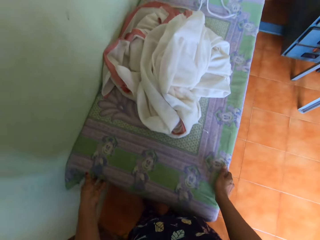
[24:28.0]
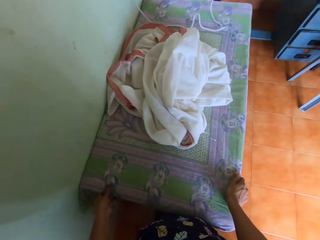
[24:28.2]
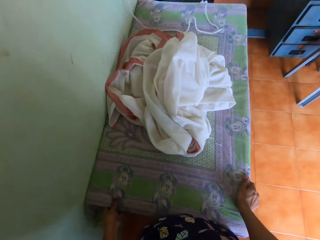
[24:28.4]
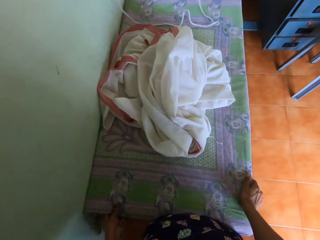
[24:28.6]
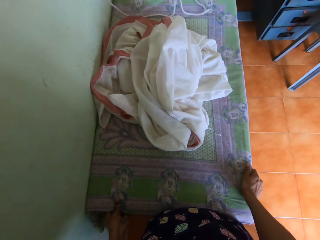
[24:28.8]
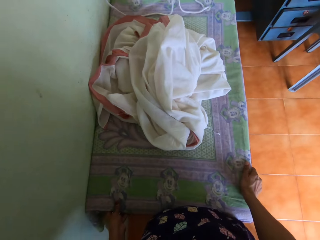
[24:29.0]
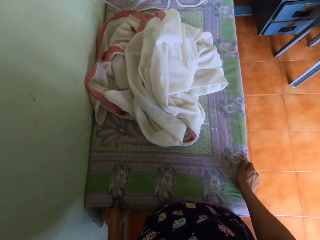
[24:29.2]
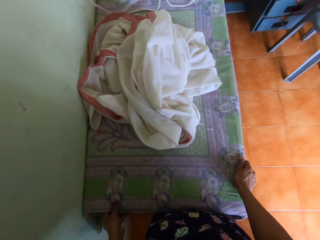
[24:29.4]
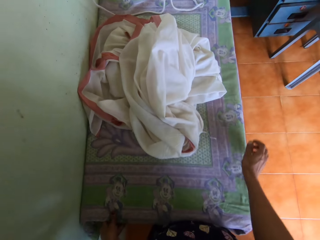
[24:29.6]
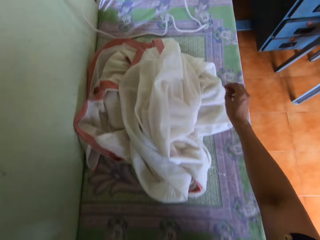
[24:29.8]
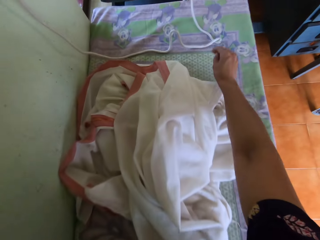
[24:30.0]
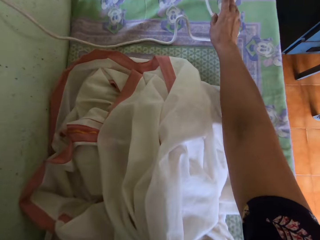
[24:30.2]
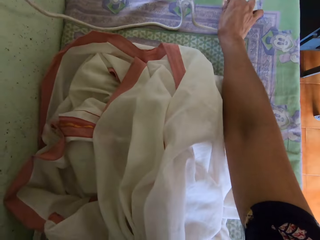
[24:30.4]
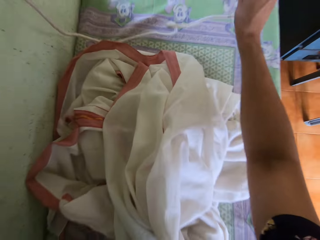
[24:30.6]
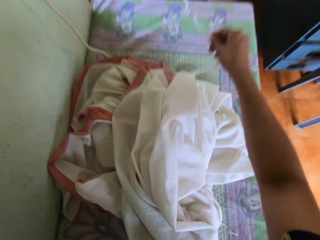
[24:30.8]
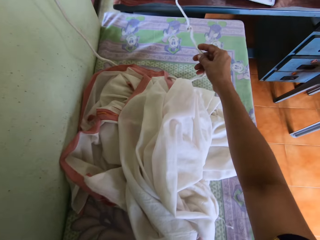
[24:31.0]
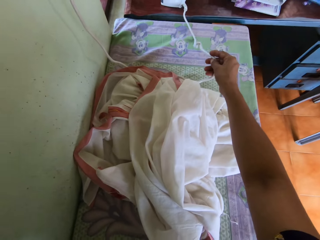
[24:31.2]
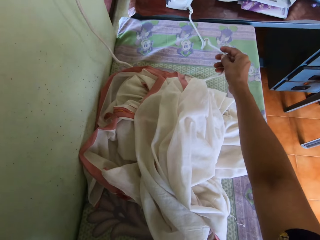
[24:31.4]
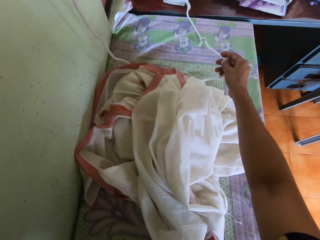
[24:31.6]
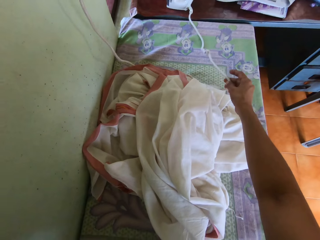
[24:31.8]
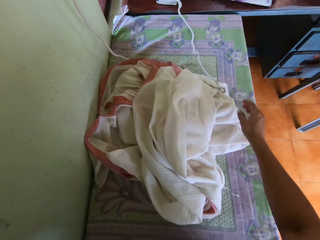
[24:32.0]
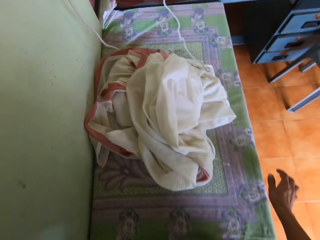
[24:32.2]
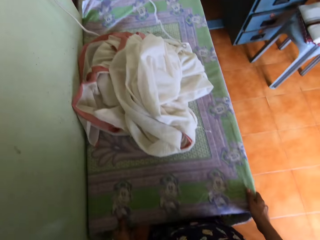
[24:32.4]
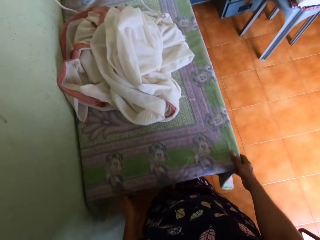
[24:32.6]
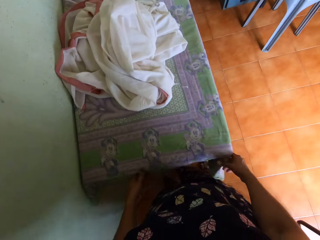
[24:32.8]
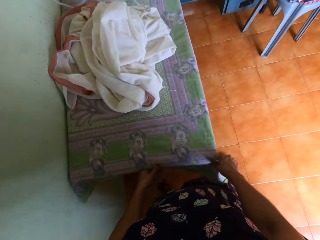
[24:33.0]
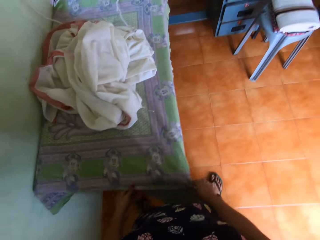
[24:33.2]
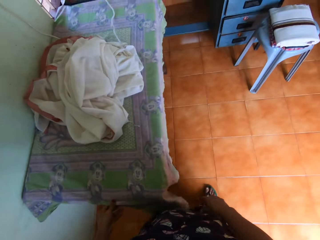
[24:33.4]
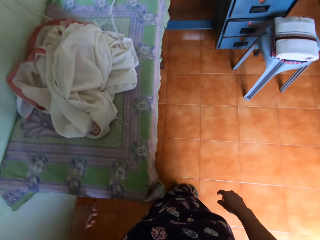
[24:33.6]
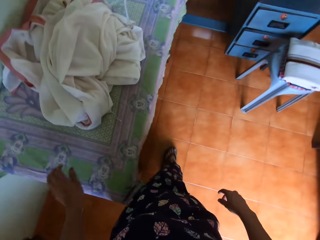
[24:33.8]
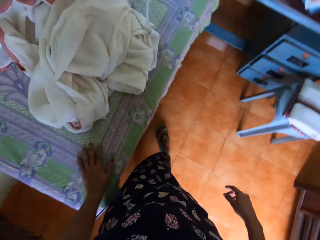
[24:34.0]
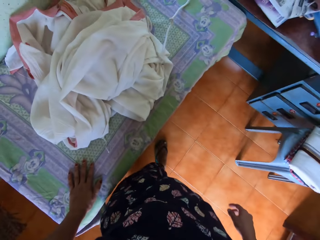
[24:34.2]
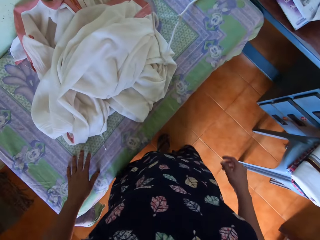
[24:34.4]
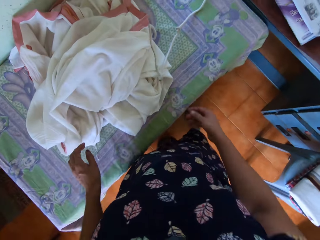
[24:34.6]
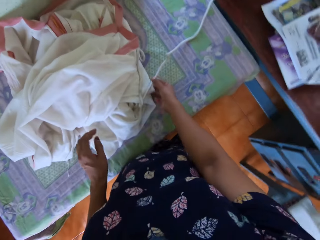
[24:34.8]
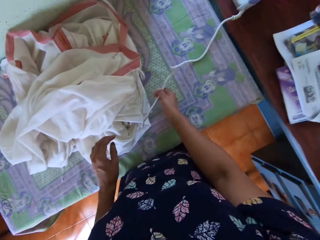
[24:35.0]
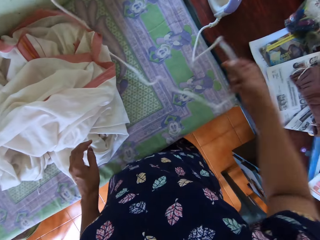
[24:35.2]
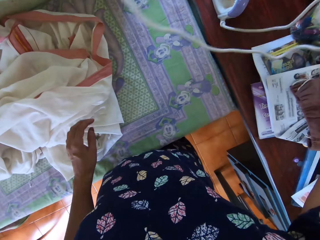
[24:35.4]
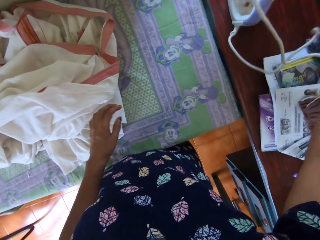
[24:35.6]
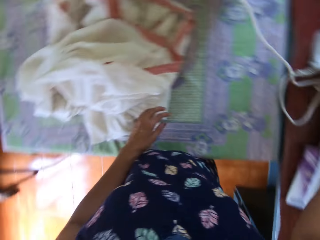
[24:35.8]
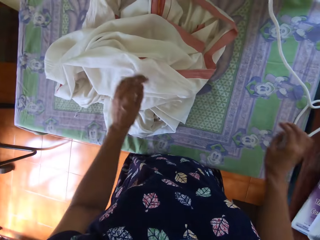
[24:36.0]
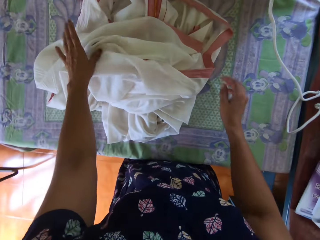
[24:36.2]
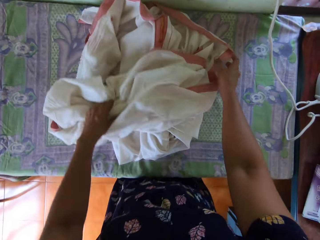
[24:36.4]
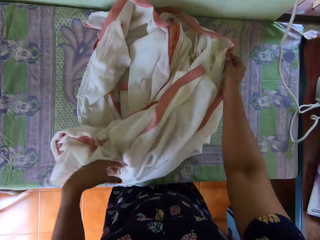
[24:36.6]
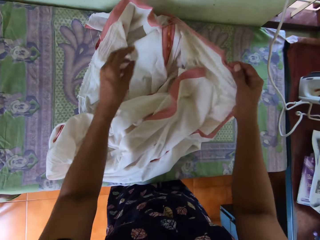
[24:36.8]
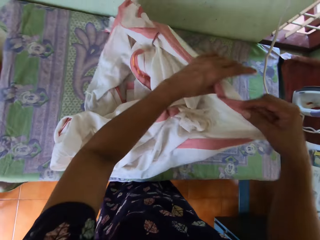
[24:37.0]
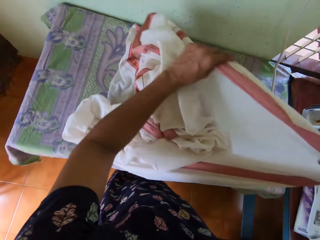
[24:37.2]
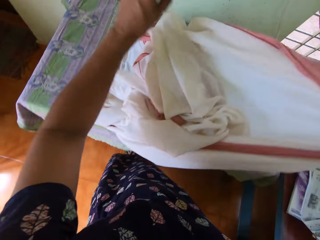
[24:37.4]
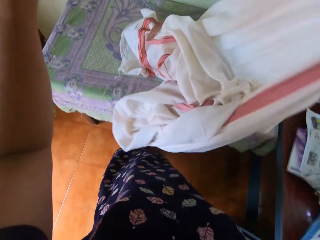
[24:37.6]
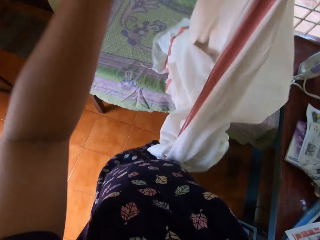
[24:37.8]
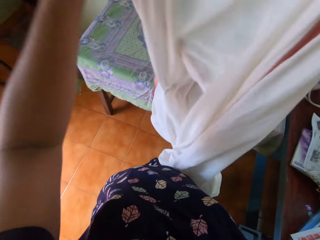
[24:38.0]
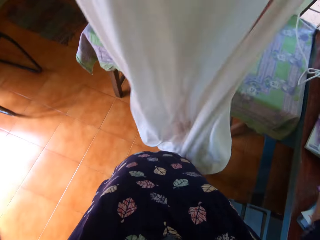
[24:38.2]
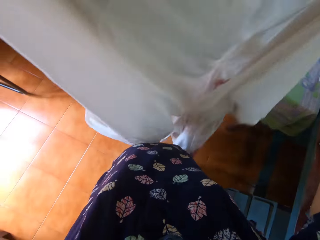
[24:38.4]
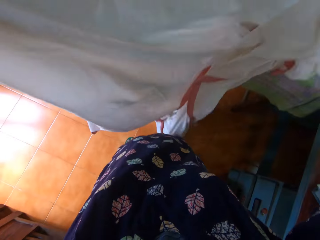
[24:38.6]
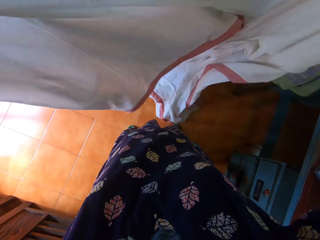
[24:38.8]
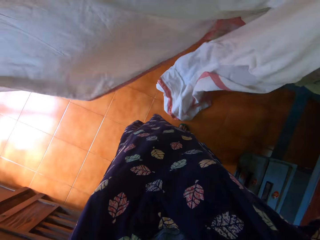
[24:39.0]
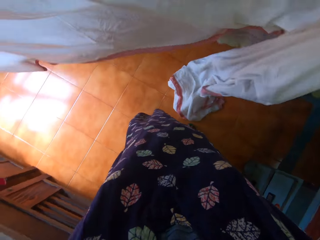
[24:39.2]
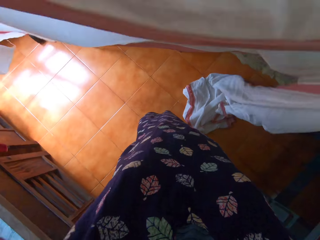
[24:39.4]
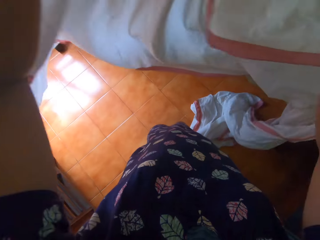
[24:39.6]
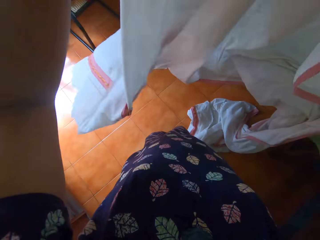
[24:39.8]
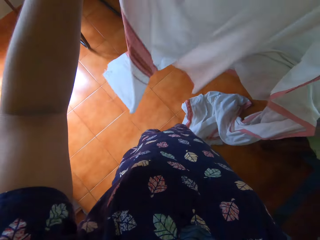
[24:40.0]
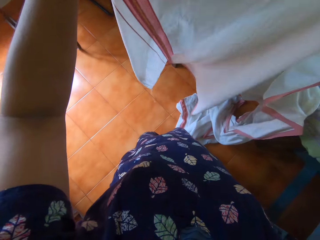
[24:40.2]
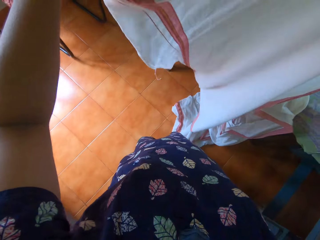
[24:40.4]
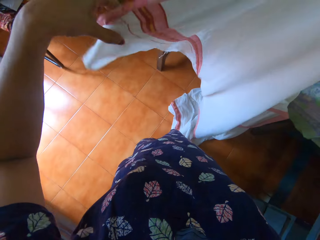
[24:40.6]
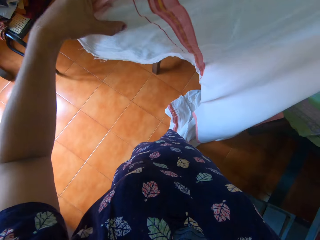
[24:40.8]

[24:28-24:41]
The camera wearer pushes the table forward with both hands. She pulls the iron box wire. She lifts the power cord of the pressing iron with her right hand. She pushes the table with her left hand. She walks around the table. She holds the table with both hands. She places her left hand on the table. She moves the power cord of the pressing iron to another table. She checks the cloth. She straightens the piece of cloth with both hands.

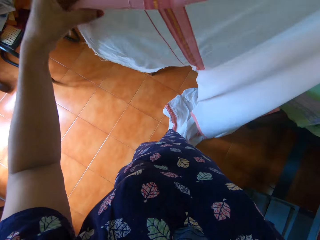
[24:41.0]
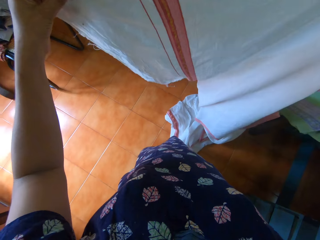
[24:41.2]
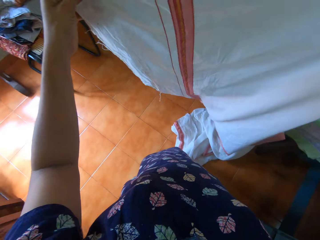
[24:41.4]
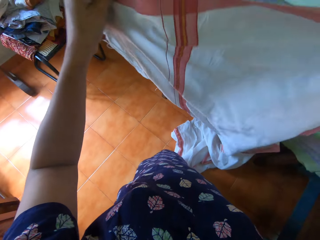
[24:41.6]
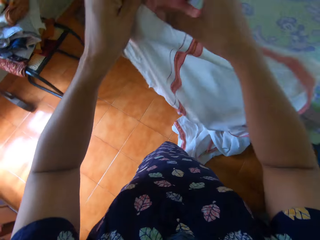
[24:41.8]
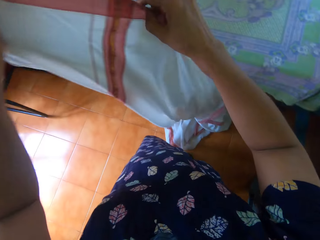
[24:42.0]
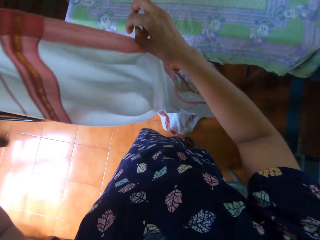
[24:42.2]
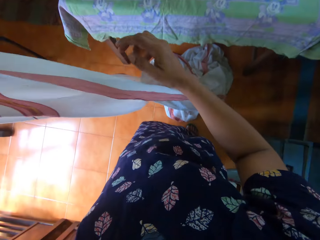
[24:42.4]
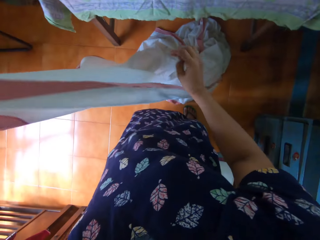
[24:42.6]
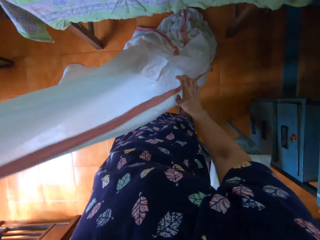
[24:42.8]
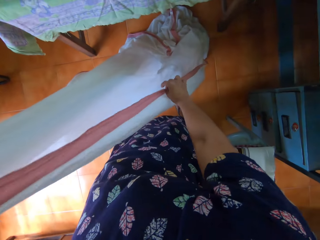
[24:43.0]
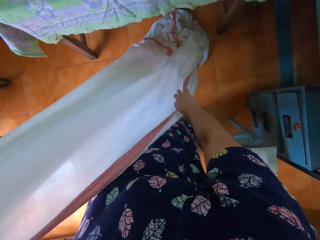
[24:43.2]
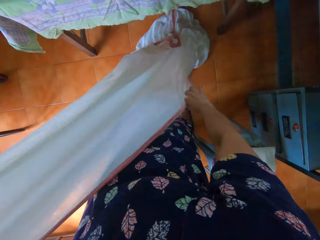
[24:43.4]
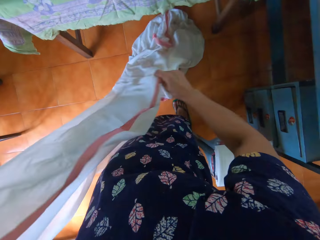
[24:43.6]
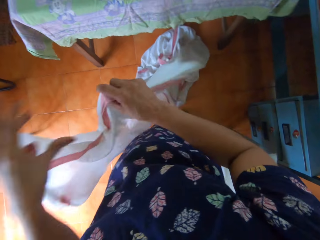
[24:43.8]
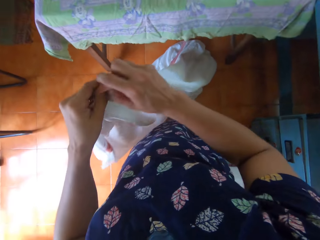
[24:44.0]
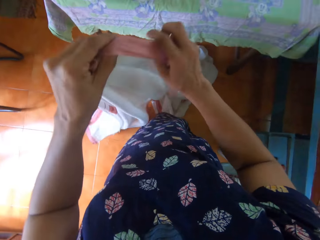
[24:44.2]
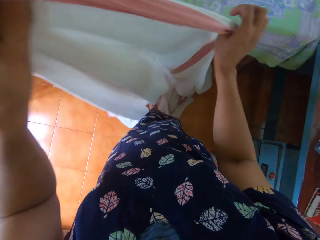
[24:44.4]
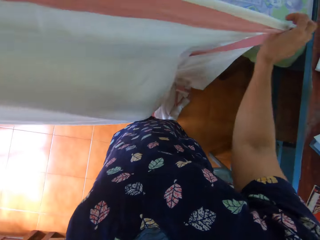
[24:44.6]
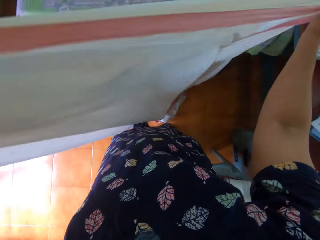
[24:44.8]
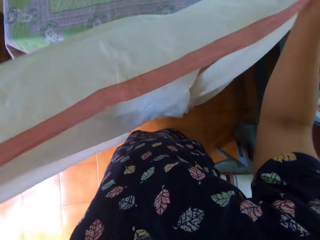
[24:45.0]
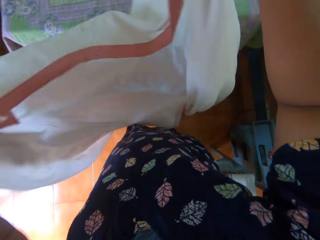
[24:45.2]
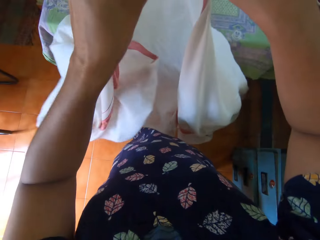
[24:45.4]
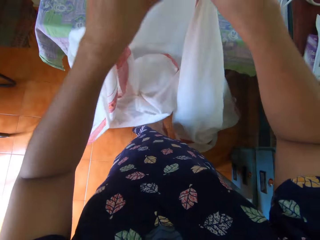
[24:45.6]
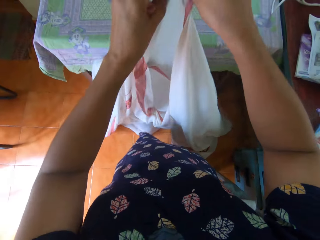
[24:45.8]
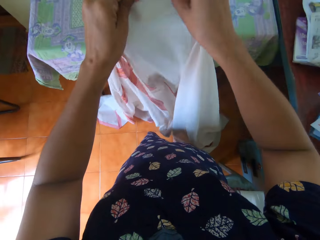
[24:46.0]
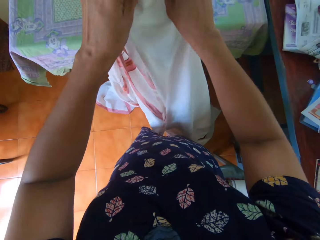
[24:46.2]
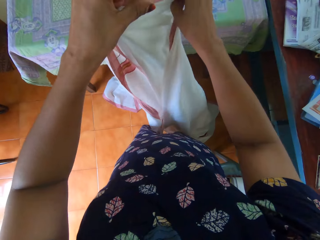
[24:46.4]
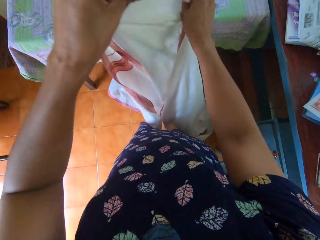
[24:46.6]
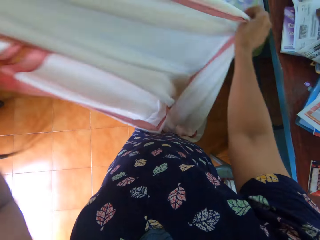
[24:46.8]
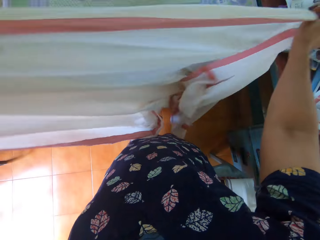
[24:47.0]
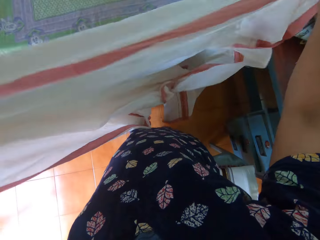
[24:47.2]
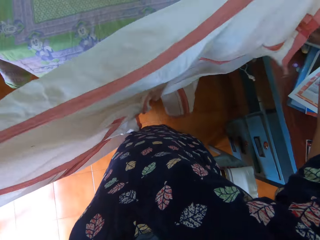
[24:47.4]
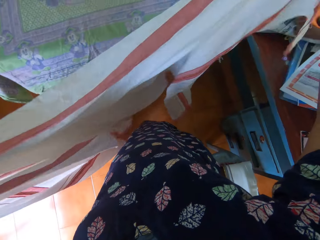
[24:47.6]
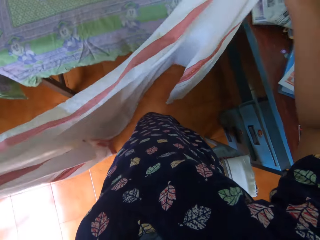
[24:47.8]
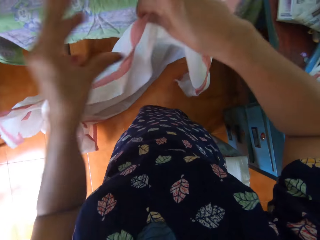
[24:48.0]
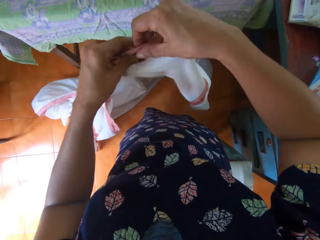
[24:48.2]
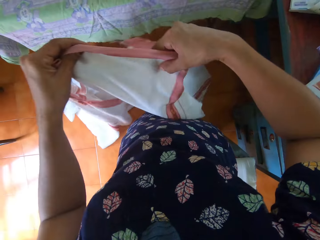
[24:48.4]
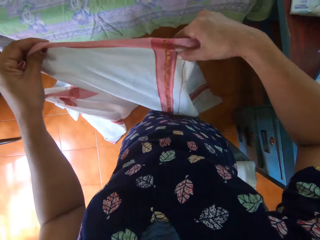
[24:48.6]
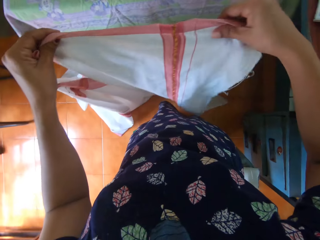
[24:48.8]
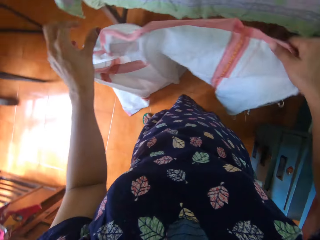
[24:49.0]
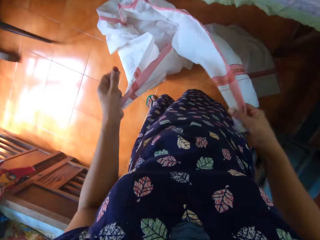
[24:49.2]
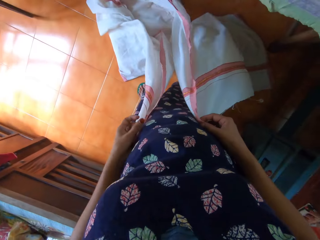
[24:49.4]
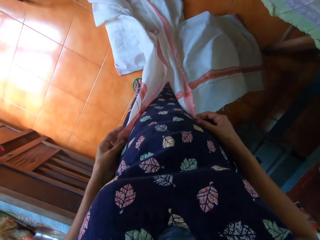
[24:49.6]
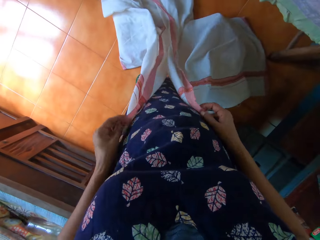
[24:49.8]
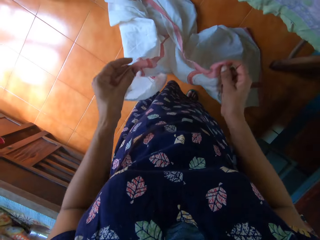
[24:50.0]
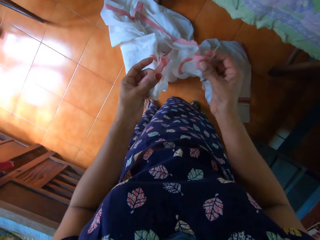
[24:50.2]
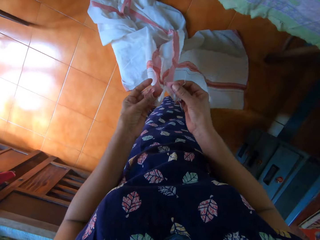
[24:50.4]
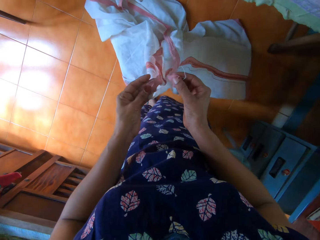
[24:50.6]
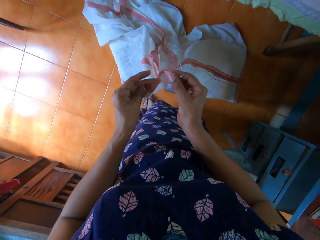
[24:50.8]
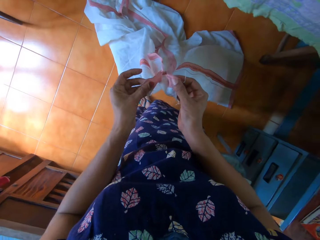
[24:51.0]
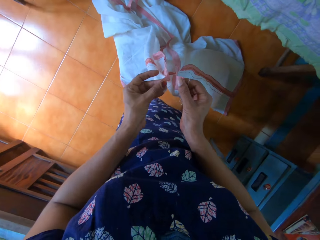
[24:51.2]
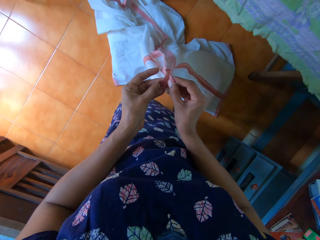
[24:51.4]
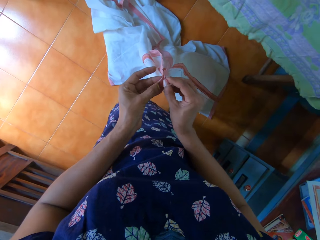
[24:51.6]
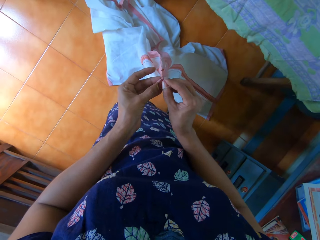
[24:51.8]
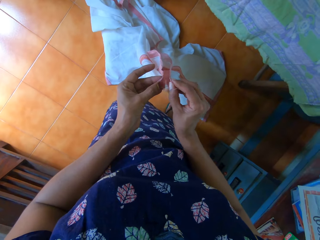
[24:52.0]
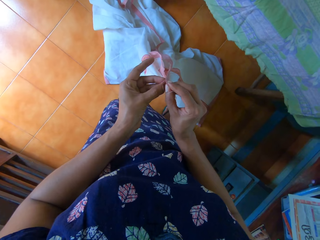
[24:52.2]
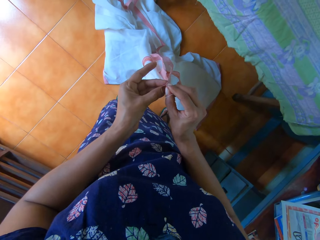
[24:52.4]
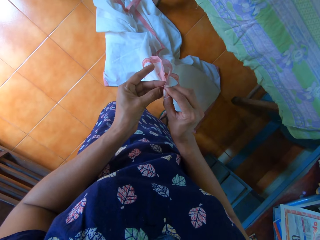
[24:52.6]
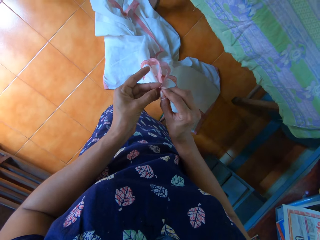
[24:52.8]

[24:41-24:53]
The camera wearer folds the piece of cloth with both hands.
